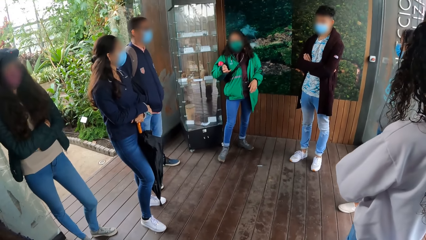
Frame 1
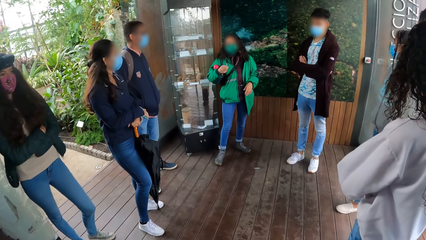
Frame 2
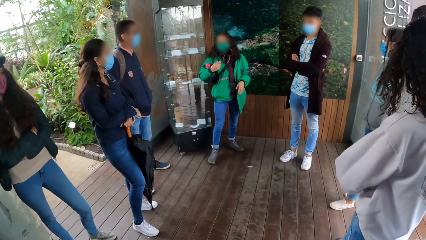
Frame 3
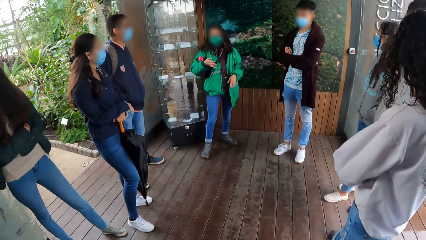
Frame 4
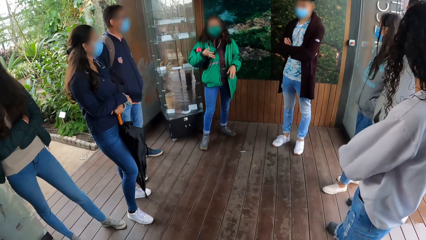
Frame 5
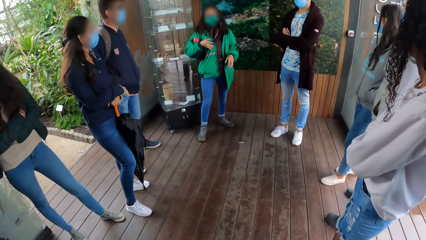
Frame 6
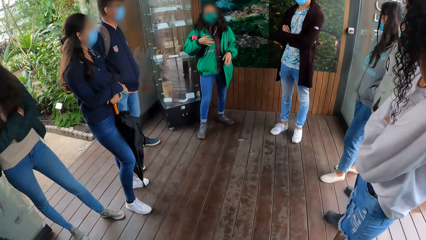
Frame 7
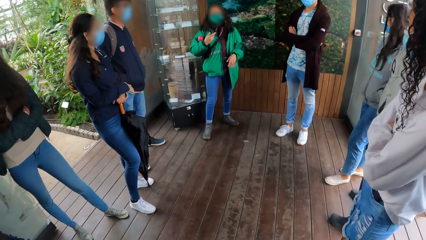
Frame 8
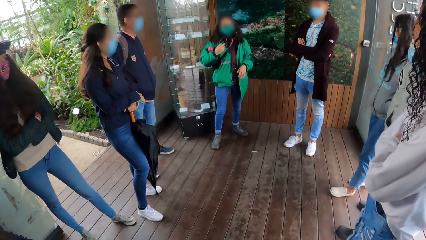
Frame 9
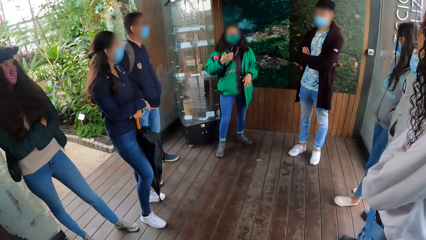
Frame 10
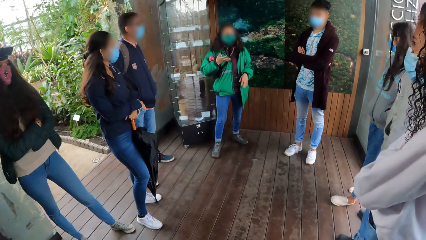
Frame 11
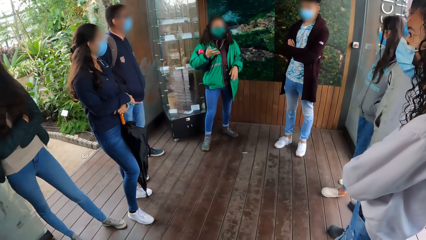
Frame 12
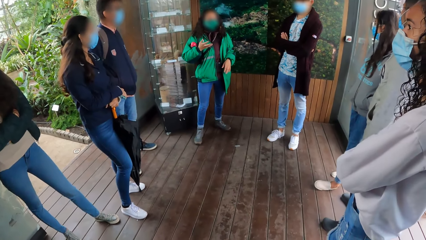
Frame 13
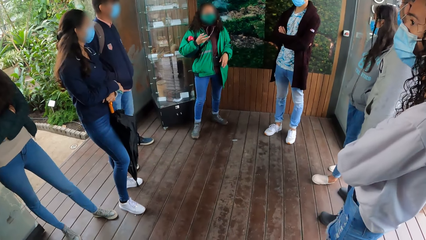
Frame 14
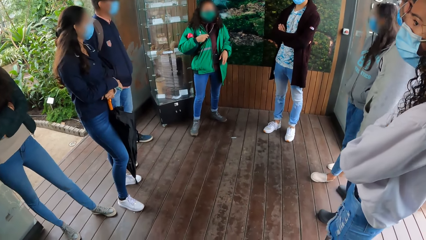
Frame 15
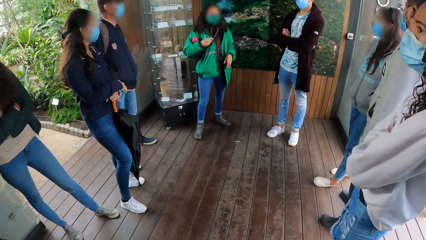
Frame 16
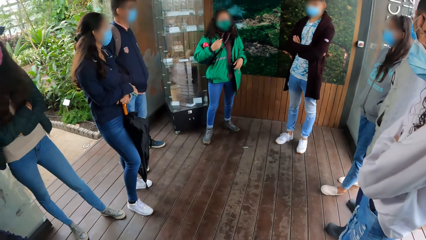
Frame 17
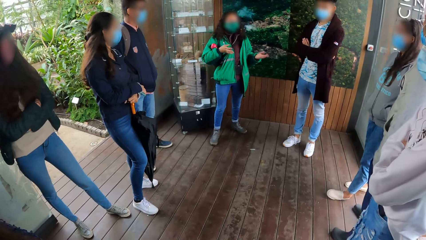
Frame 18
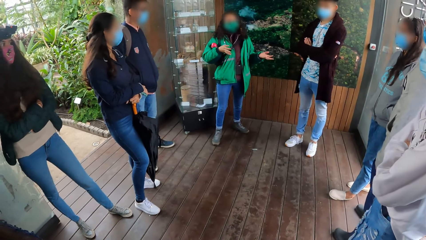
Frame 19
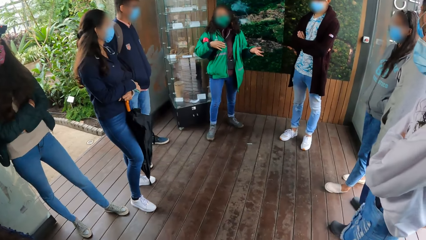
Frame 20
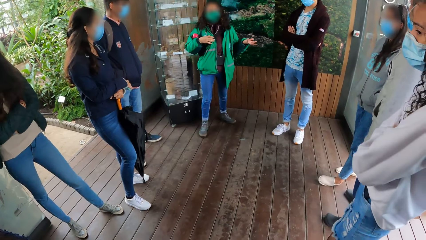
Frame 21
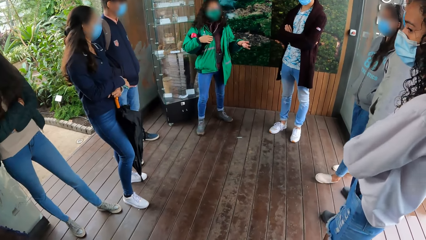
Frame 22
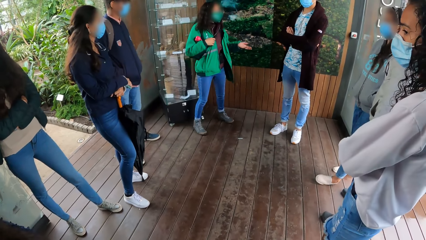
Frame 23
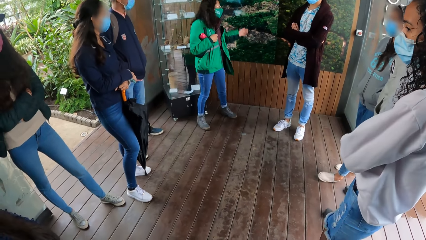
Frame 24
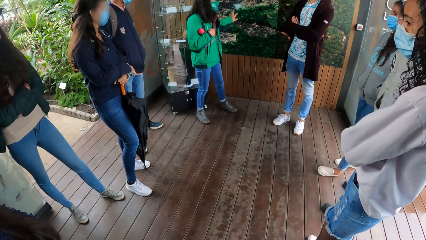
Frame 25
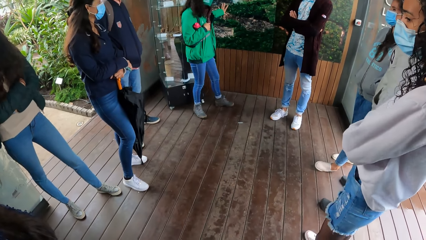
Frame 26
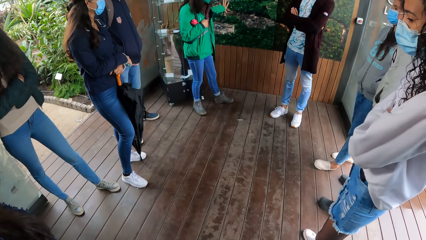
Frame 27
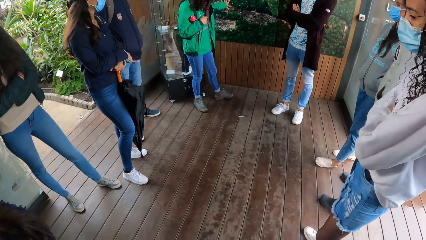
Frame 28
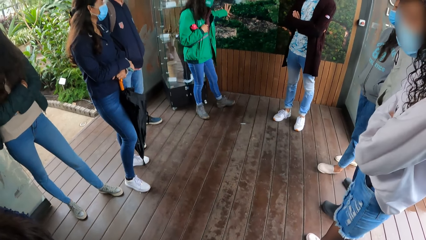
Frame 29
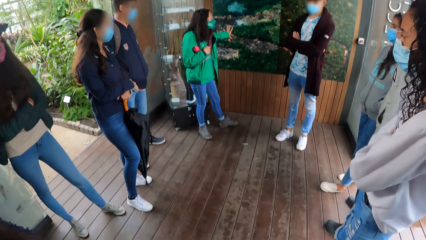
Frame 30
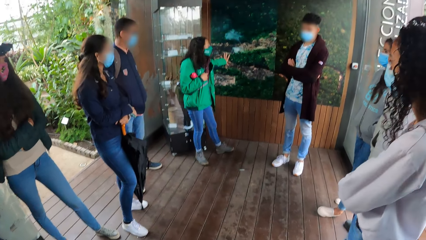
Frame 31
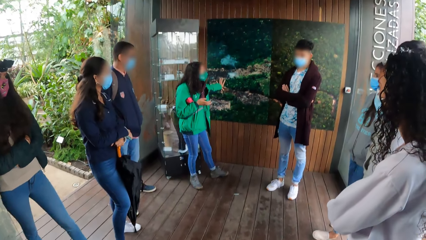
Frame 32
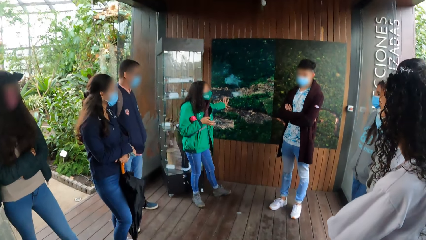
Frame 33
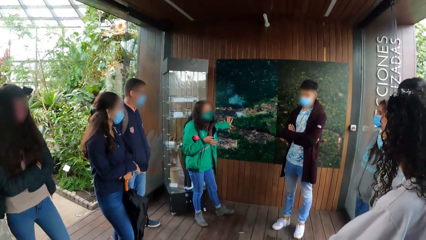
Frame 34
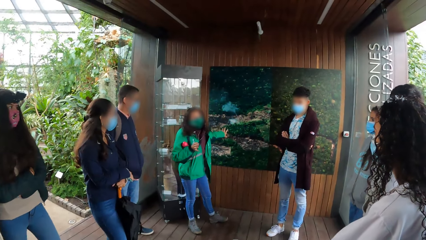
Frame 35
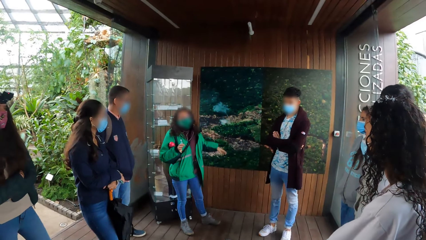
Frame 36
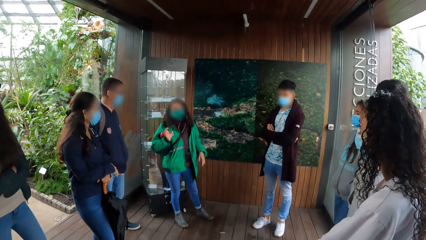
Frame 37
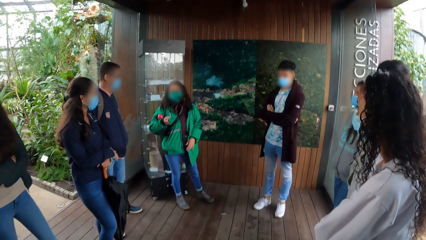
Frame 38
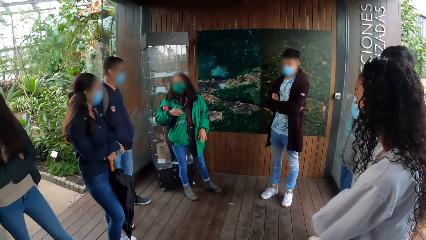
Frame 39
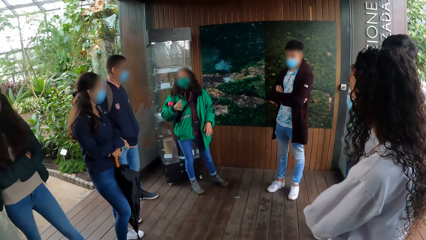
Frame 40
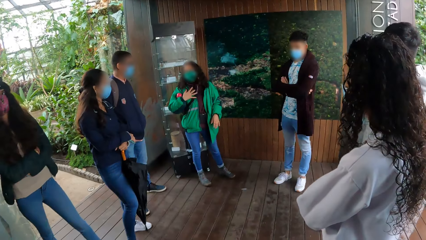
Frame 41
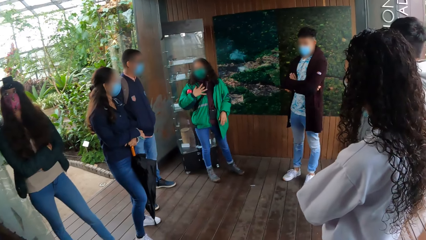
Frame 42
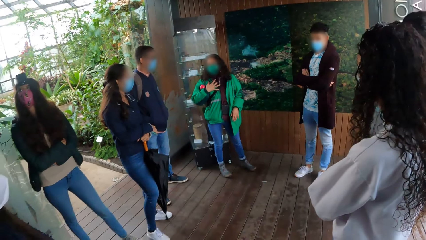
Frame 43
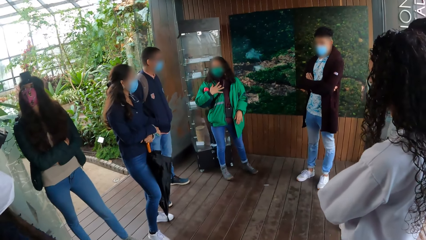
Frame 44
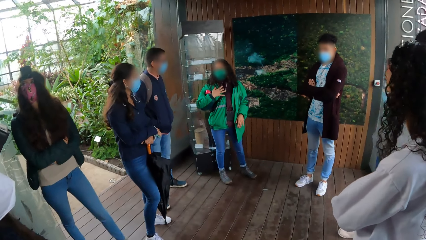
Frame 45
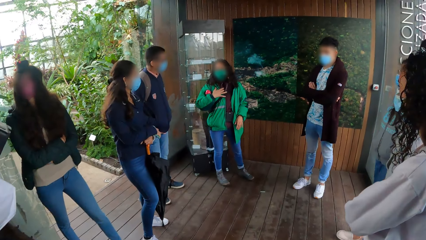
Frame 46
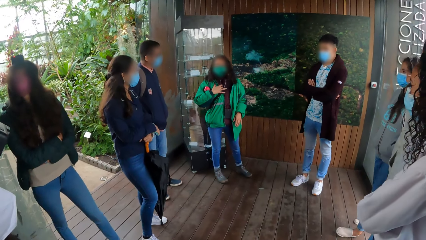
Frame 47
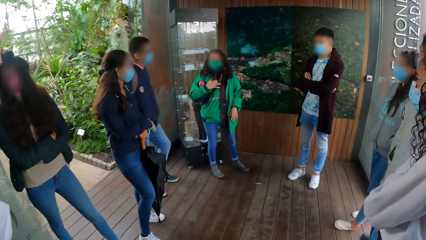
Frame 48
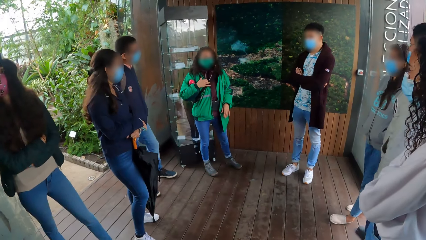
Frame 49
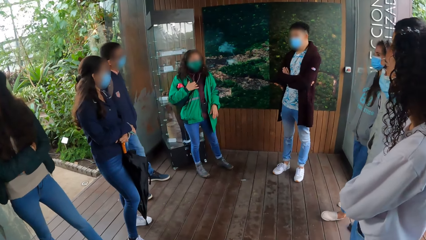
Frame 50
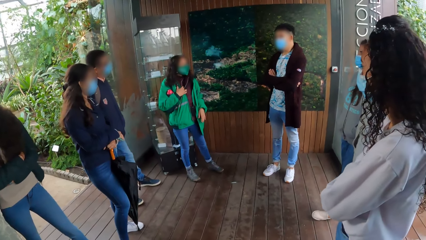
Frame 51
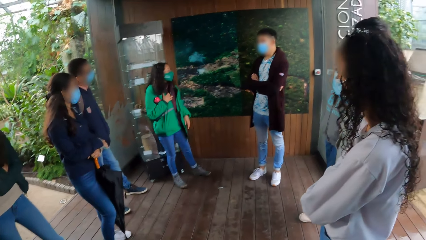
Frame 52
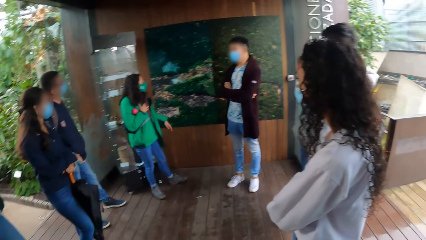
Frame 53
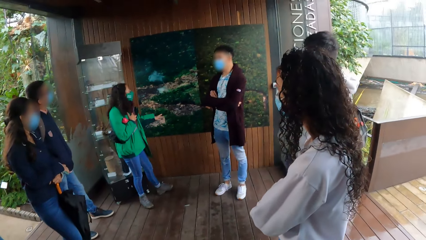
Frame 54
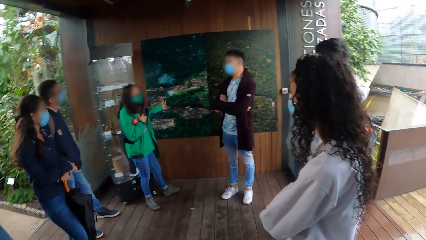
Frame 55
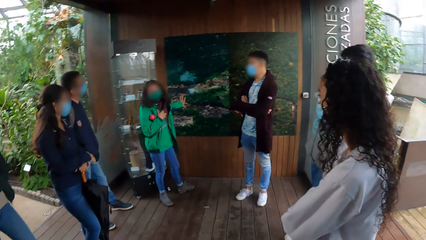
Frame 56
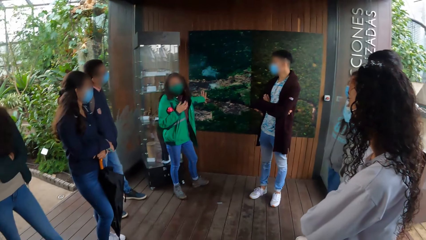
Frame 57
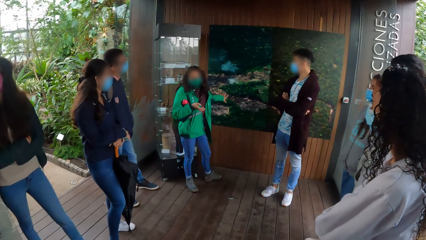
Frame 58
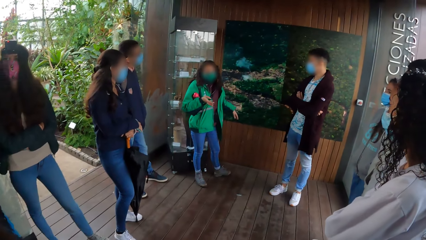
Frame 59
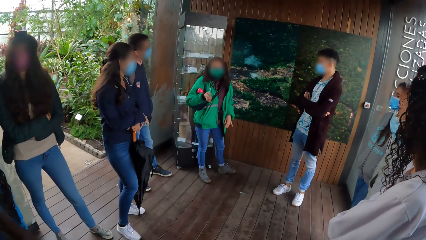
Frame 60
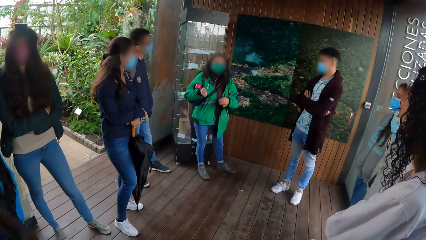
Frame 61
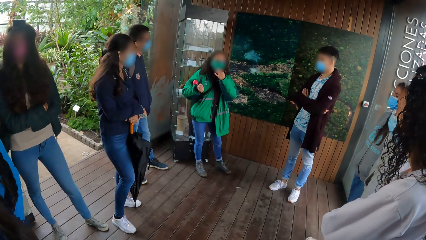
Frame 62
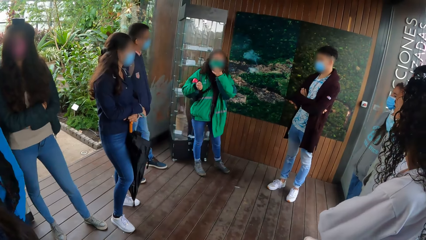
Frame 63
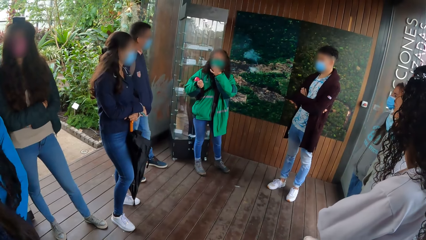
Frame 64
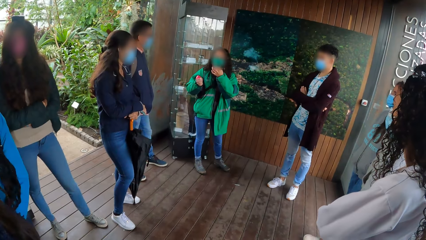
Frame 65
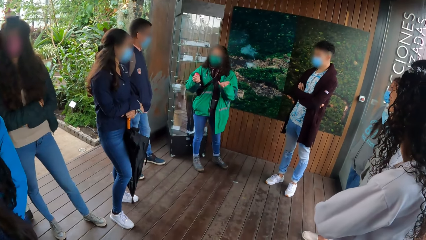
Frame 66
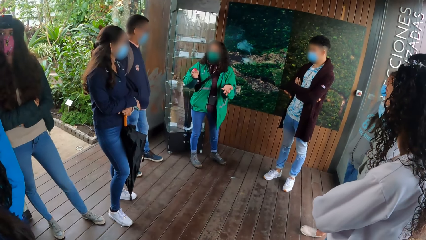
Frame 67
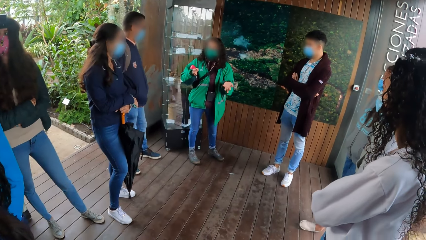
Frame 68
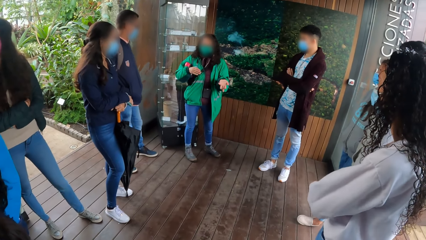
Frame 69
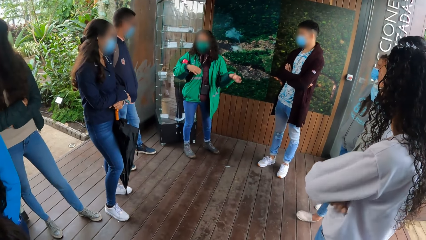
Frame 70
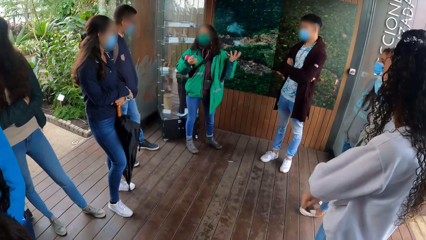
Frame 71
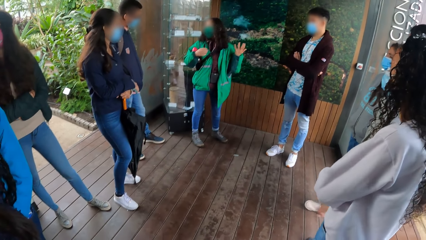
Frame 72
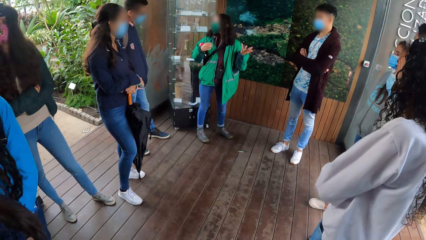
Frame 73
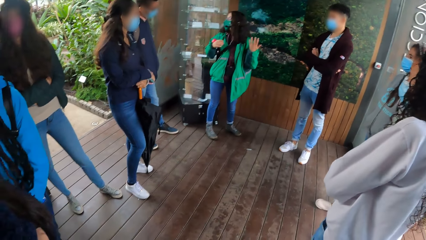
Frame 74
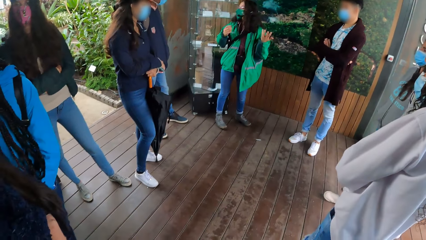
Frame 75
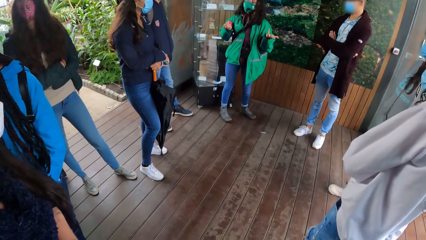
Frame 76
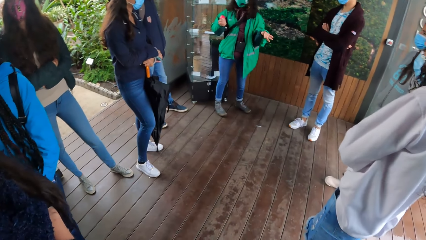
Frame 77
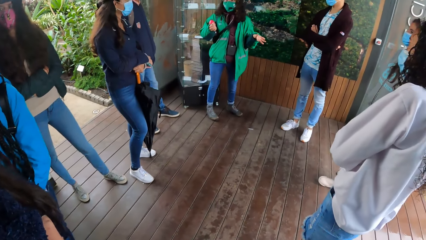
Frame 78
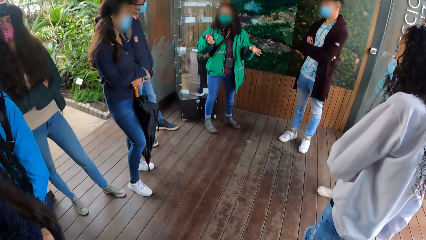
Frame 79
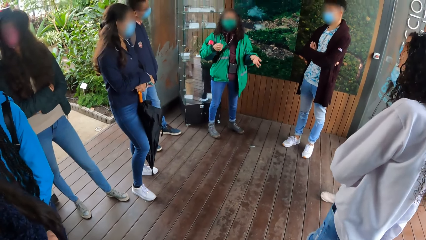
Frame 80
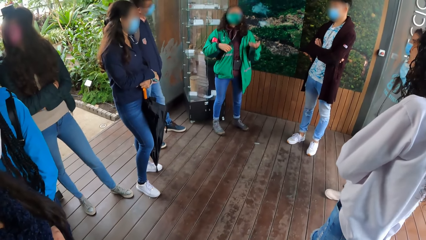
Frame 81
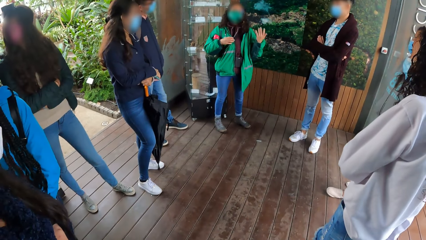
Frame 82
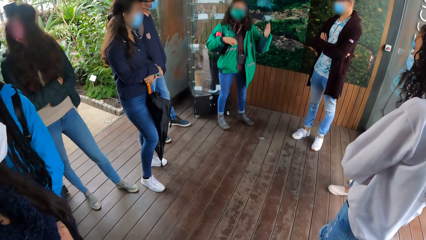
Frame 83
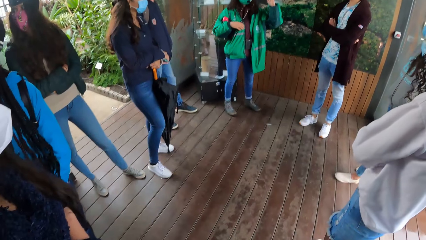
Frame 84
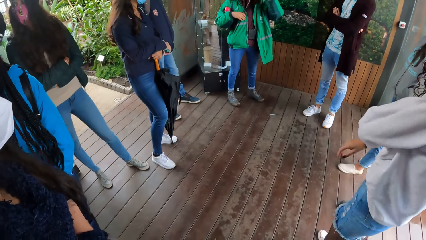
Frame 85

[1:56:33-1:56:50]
The woman touches the wall painting with her left hand. The woman takes her left hand off the wall painting. The woman touches the wall painting with her left hand. The woman takes her left hand off the wall painting.
